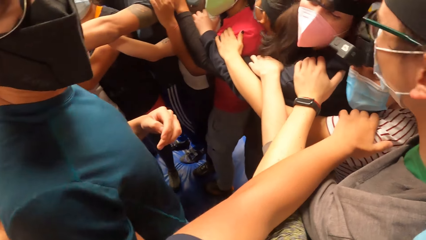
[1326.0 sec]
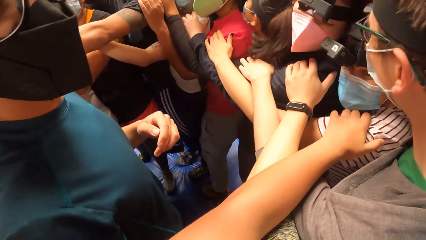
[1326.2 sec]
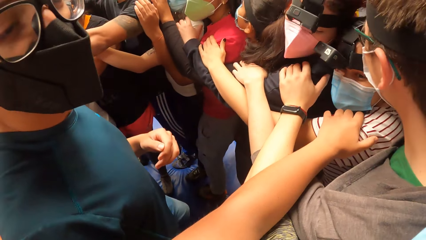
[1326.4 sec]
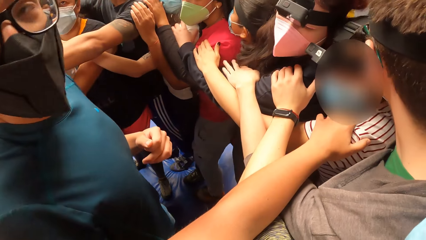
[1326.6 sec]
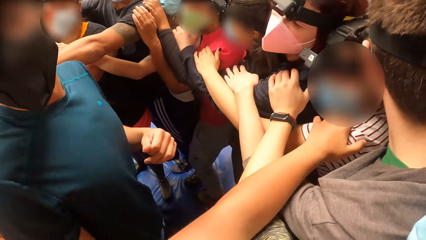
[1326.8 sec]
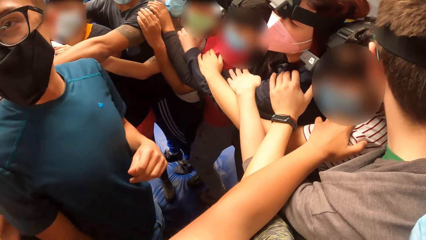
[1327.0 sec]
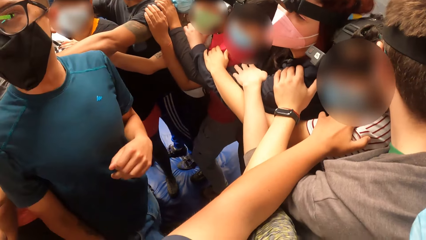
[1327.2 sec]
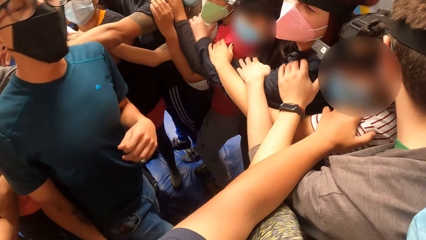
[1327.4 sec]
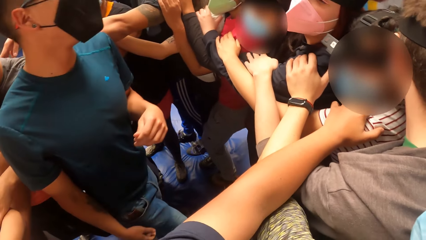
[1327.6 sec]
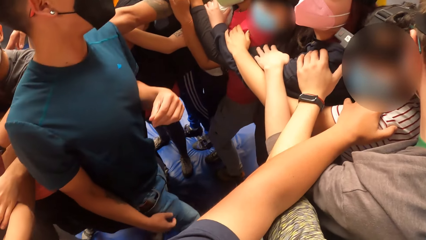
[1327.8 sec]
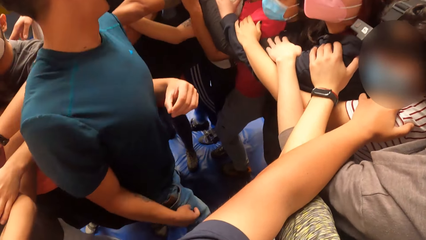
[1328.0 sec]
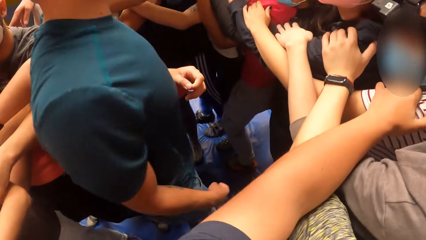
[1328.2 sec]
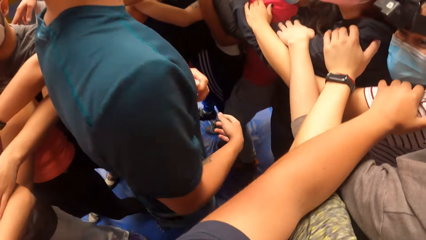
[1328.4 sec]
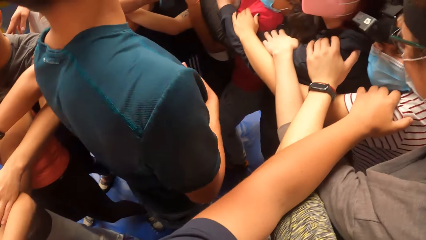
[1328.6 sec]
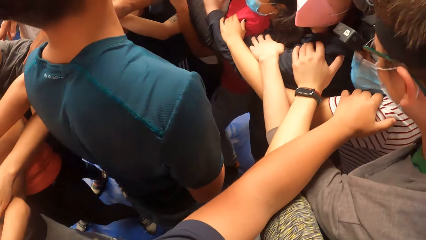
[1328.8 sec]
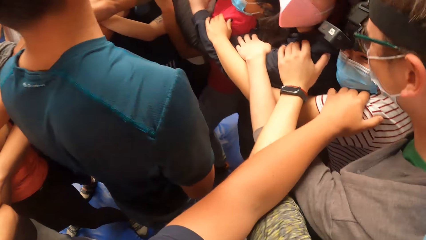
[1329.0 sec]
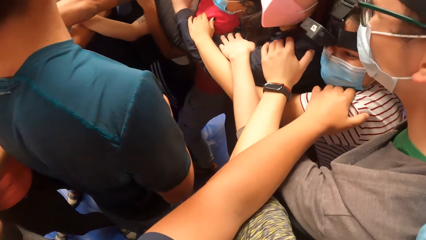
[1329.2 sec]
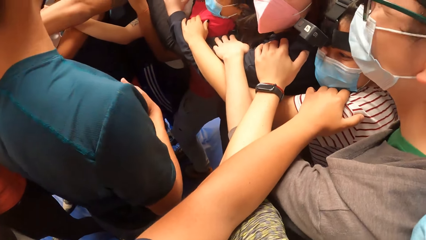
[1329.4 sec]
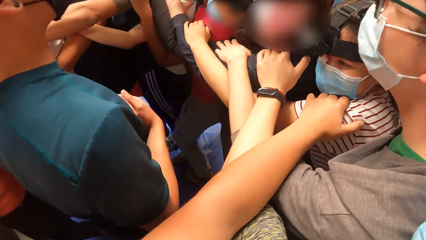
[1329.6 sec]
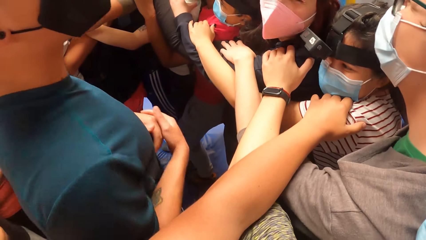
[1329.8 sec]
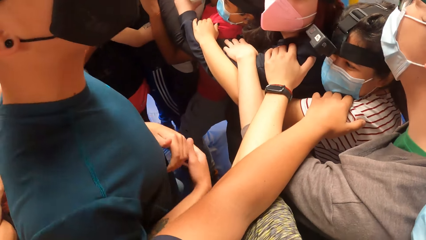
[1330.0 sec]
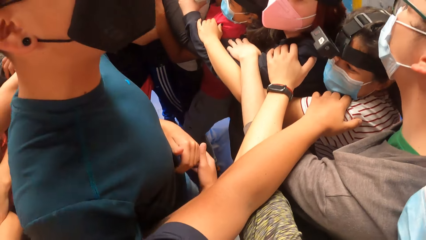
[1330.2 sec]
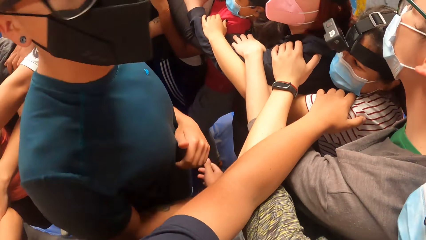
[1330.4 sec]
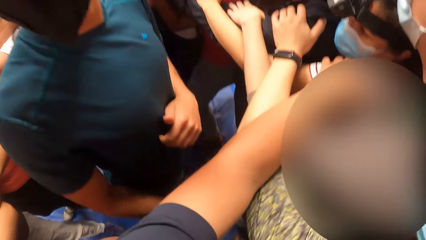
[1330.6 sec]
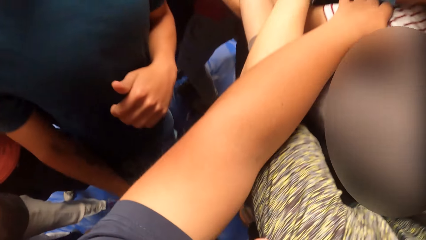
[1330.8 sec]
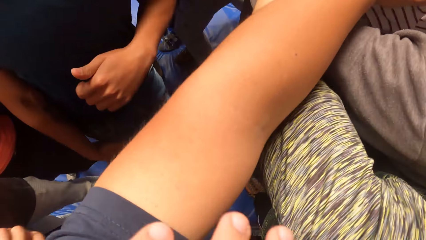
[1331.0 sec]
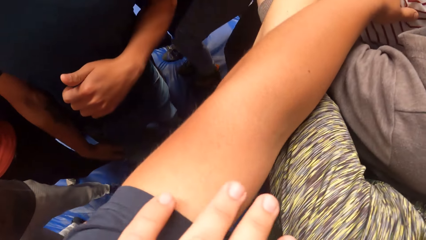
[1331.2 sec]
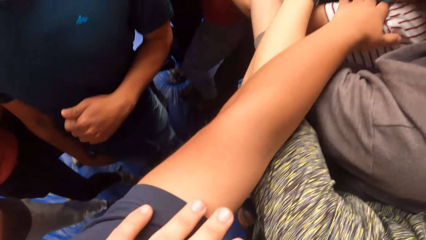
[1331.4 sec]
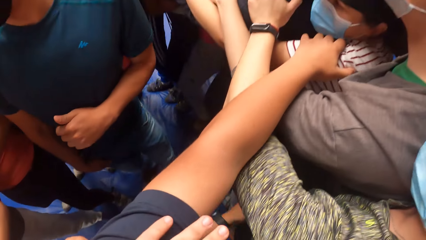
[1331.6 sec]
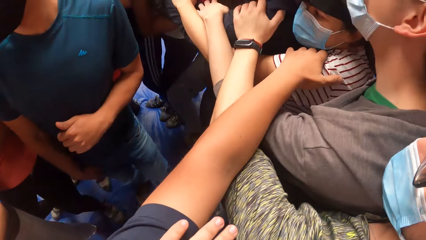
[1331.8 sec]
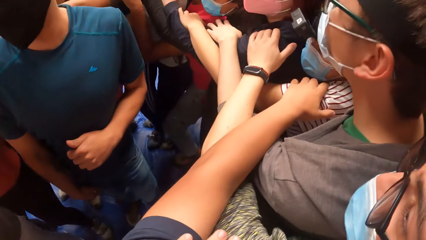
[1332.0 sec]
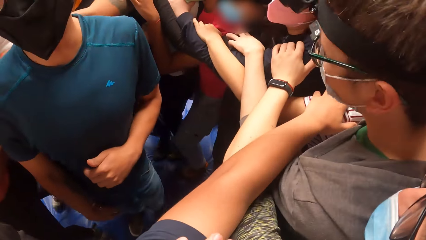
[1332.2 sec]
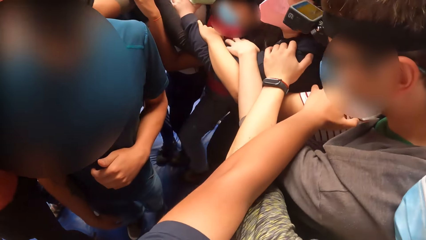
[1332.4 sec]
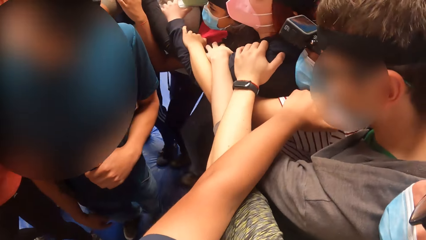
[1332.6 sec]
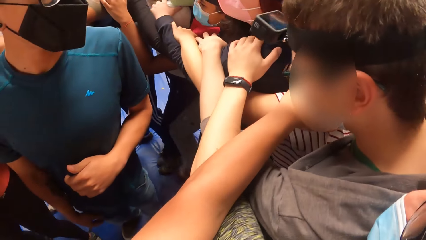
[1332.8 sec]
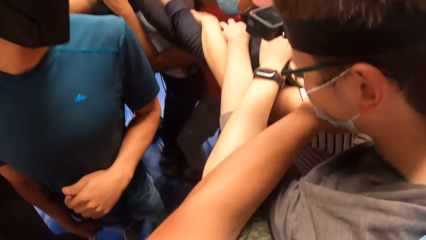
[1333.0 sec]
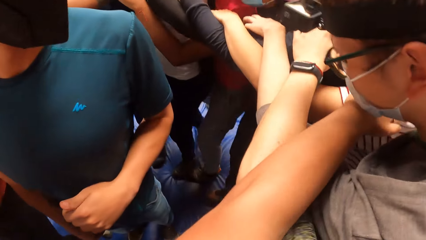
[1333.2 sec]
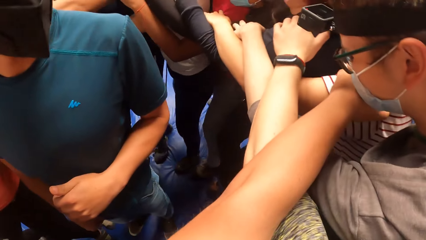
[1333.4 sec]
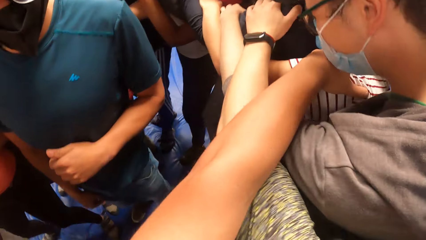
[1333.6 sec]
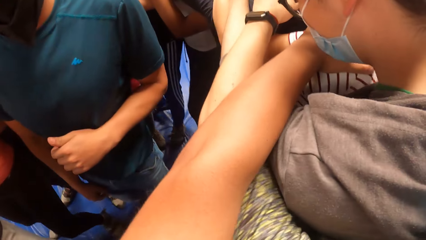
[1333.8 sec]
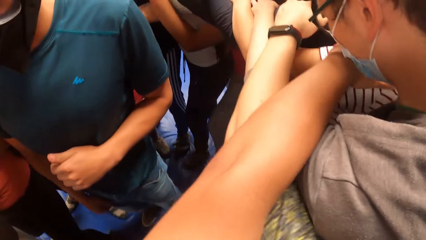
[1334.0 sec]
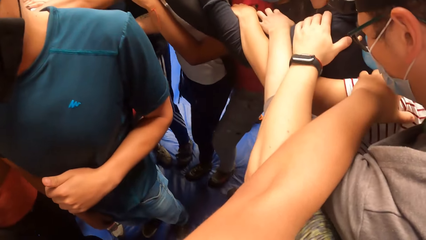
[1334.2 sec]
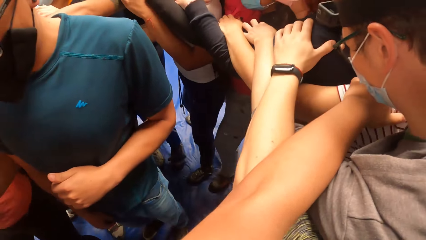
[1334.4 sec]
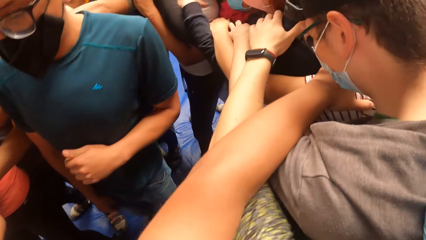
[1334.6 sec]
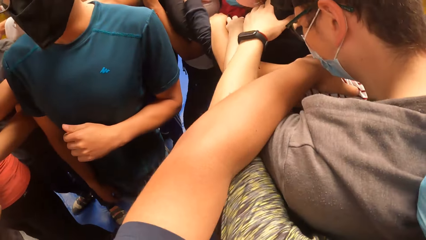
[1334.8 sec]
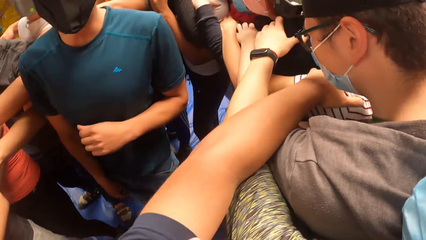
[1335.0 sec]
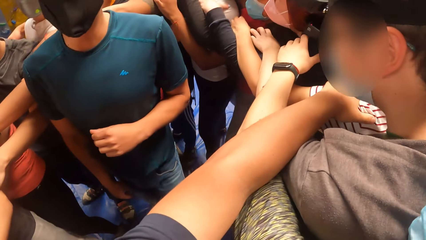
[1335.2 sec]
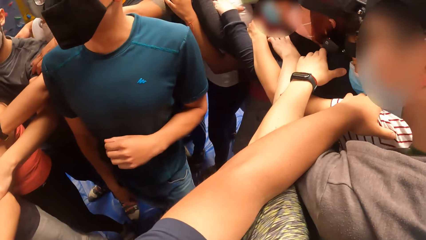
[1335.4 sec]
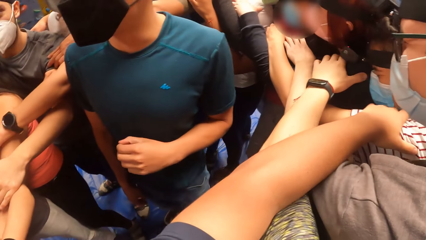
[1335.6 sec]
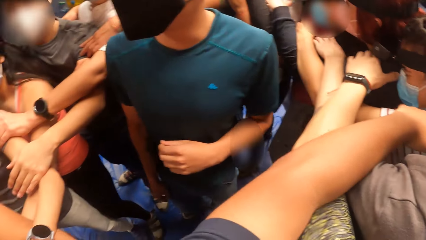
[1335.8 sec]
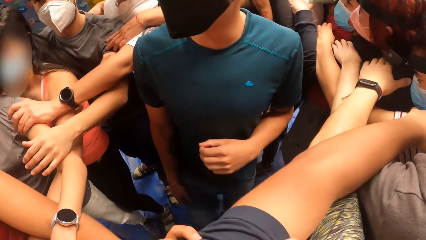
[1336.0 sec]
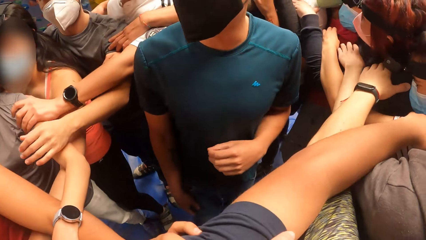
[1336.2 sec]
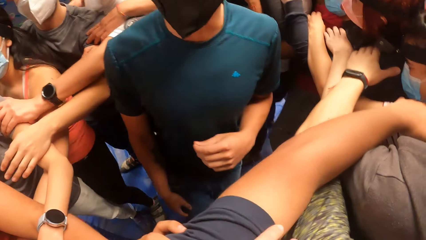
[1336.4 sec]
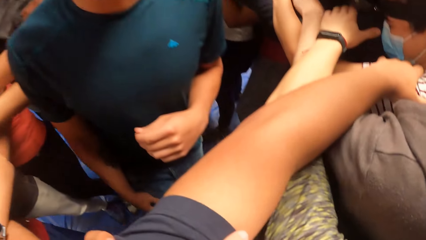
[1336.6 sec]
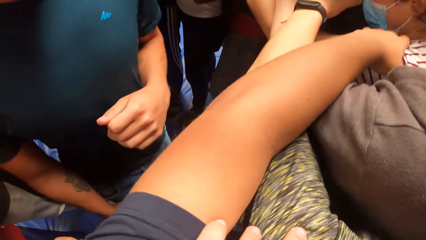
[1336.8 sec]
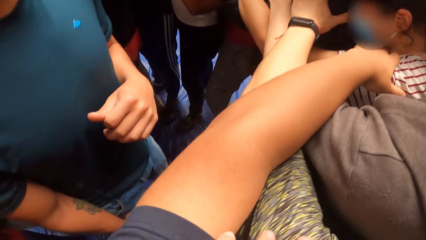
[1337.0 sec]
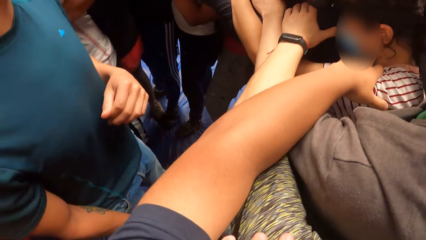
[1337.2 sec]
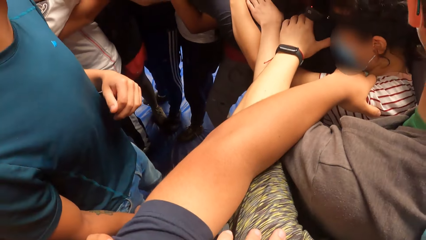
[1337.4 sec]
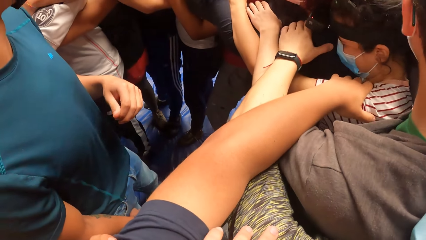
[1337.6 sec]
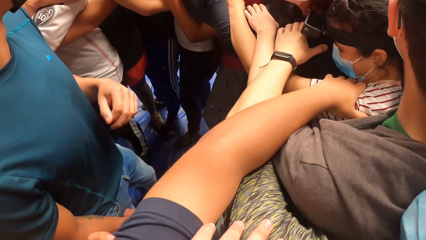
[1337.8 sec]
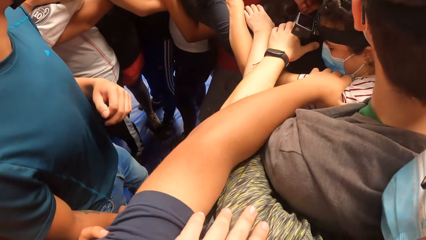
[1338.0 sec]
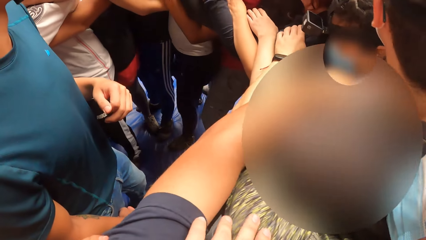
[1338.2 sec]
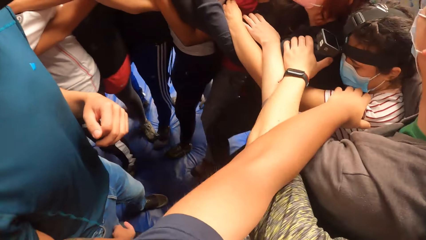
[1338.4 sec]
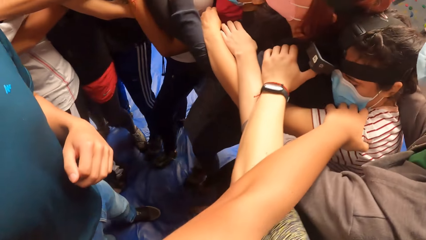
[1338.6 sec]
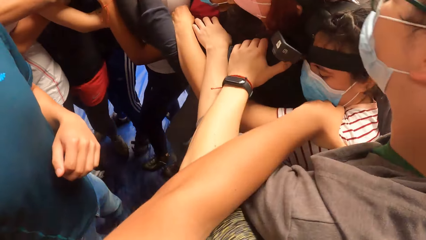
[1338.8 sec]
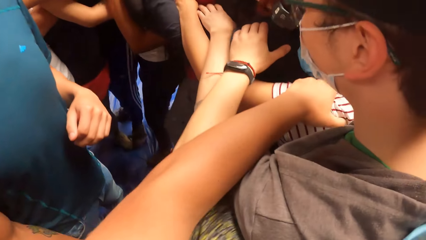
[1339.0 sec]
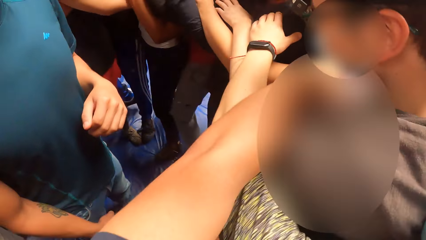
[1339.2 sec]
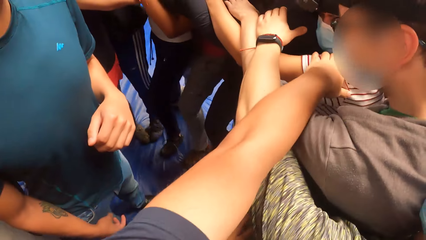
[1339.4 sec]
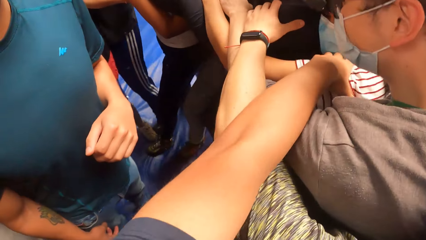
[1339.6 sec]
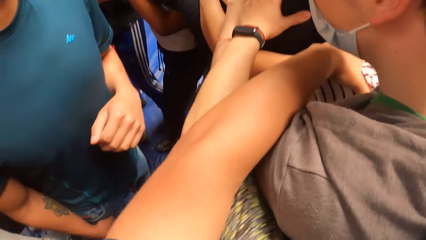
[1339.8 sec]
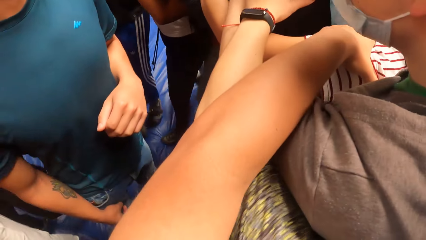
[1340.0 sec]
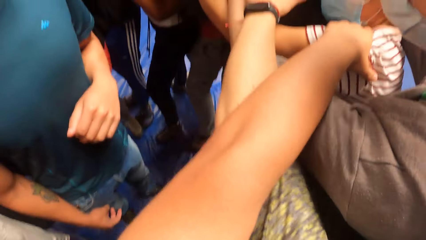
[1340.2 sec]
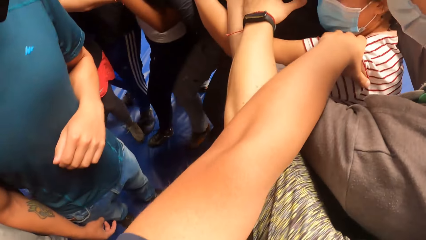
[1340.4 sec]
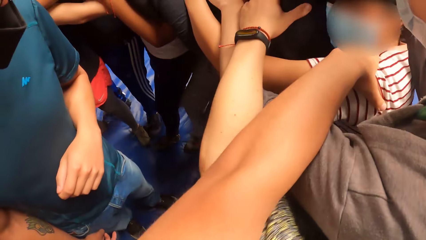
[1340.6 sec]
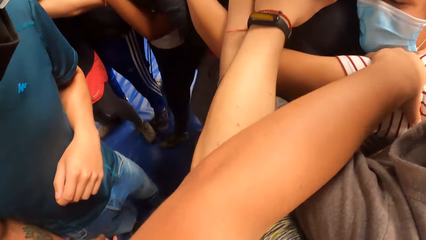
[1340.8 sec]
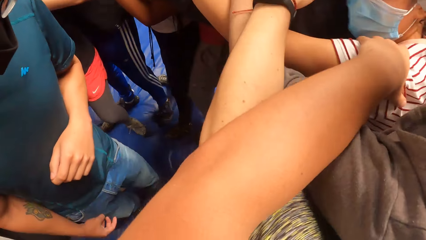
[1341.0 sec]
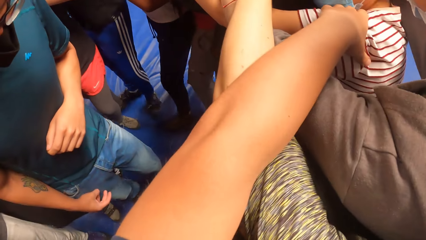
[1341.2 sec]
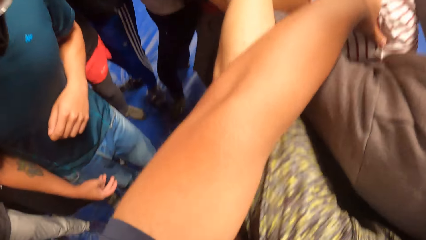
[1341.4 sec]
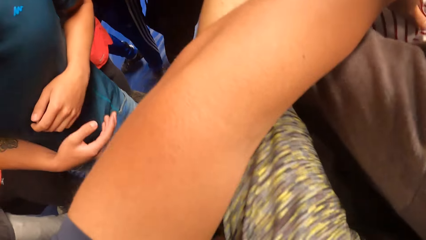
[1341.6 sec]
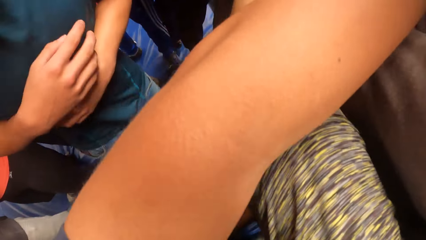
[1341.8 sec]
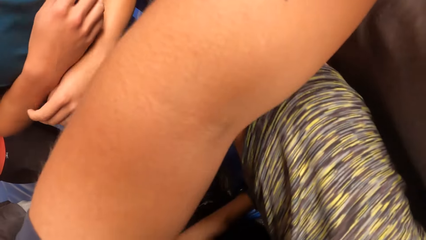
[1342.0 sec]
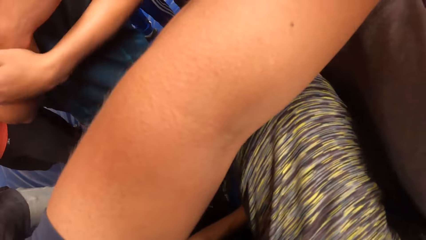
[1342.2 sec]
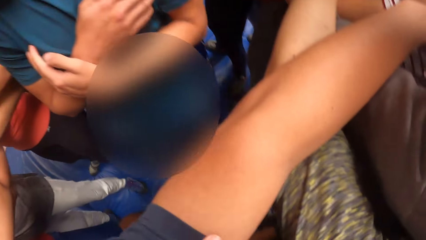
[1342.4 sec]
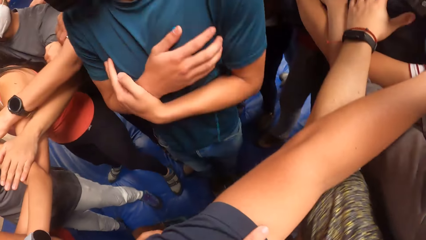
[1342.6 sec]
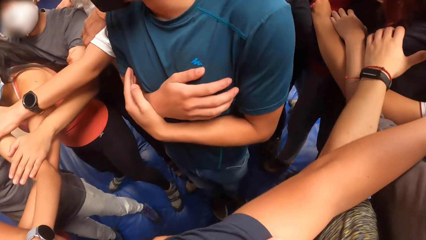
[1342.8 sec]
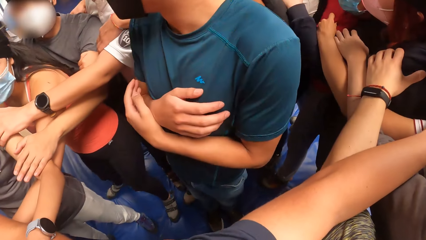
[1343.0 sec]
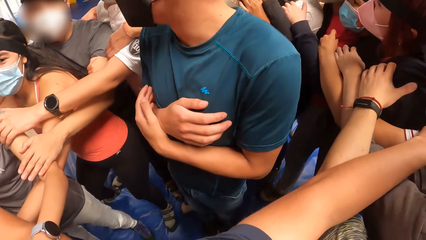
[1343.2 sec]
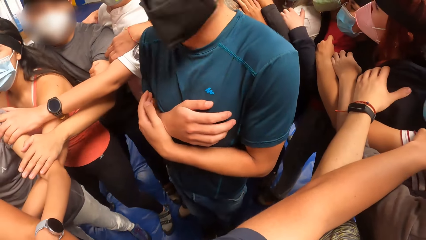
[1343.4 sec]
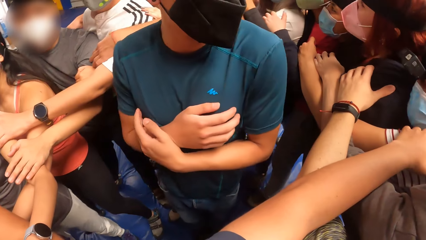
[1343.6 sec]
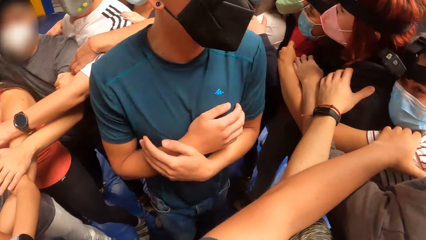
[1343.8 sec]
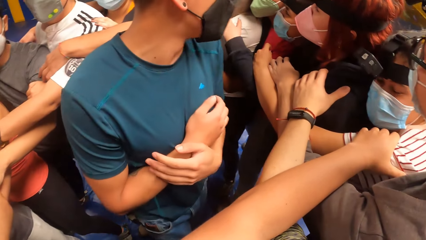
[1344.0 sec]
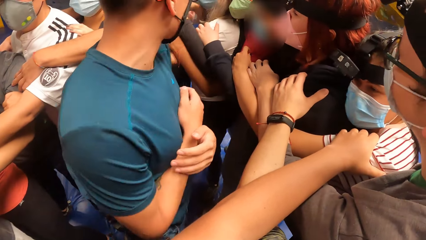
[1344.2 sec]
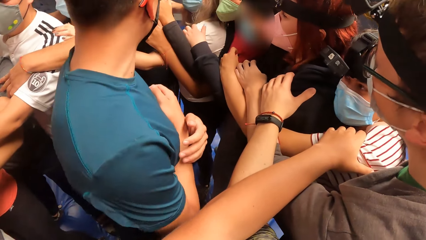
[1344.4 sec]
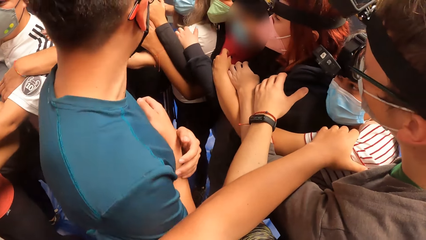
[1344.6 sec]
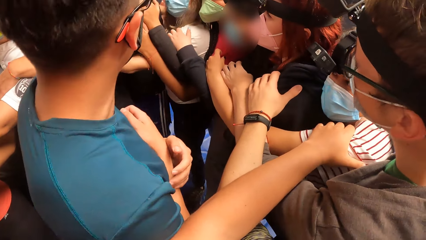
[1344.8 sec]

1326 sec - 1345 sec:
The camera wearer walks forward with the group of people on the mattress with both hands on the shoulders of a woman. A man turns around. The camera wearer walks on the mattress. The man places both hands on his chest, puts the hands together and turns around.
